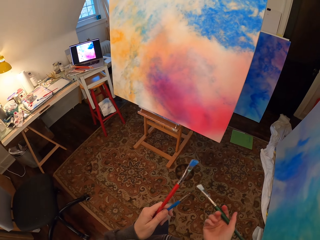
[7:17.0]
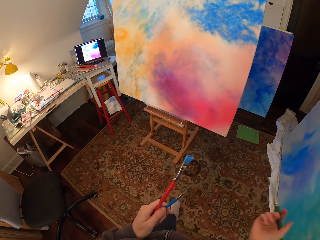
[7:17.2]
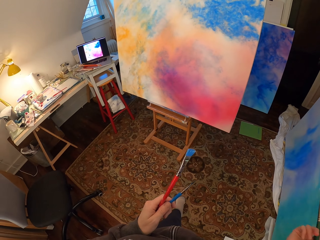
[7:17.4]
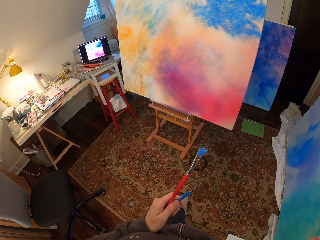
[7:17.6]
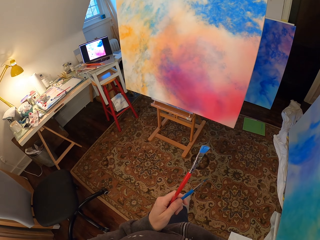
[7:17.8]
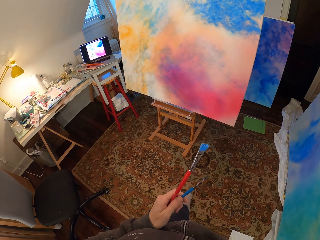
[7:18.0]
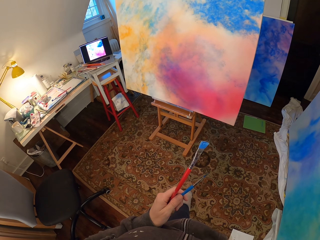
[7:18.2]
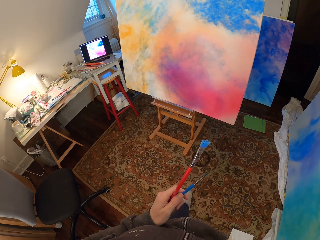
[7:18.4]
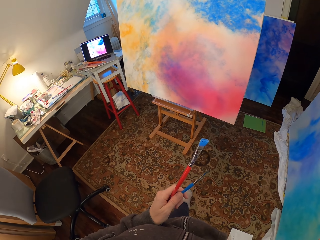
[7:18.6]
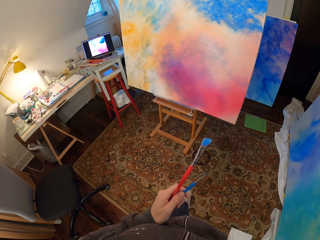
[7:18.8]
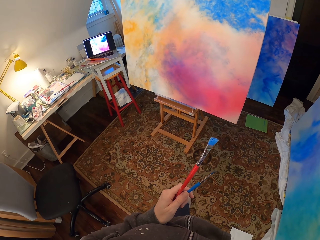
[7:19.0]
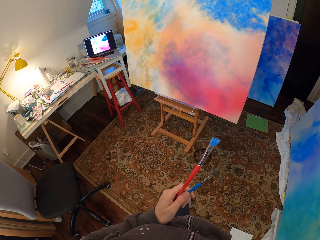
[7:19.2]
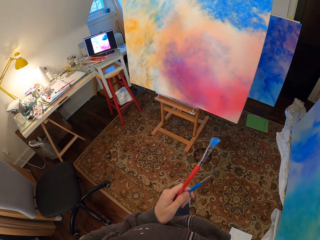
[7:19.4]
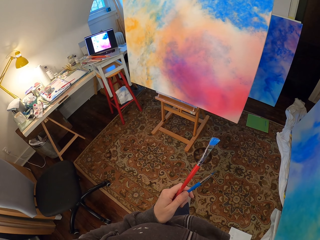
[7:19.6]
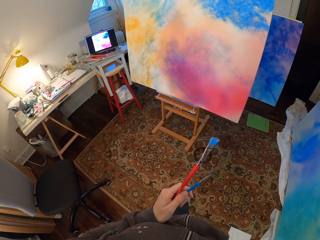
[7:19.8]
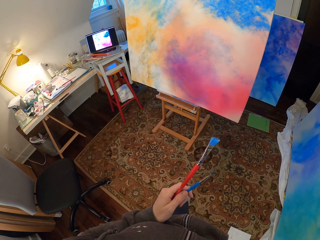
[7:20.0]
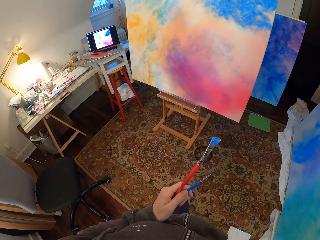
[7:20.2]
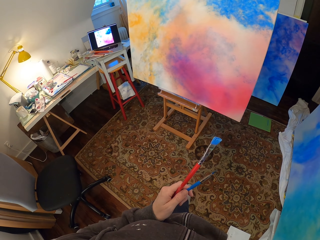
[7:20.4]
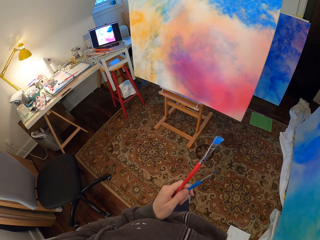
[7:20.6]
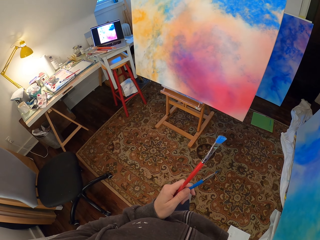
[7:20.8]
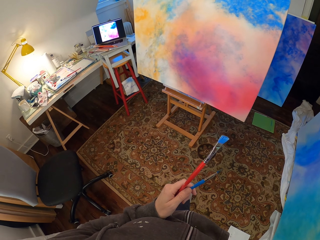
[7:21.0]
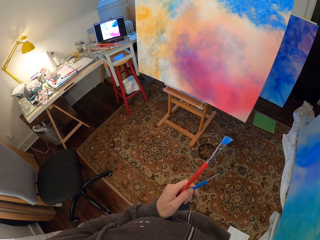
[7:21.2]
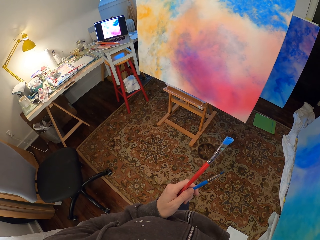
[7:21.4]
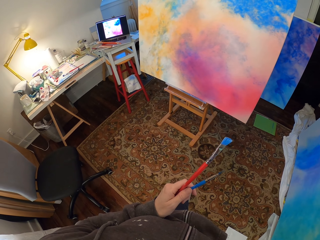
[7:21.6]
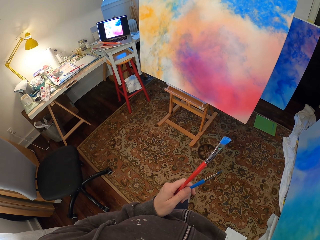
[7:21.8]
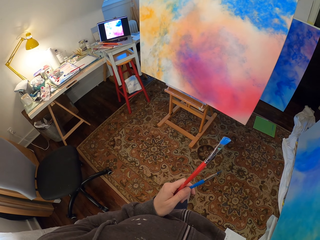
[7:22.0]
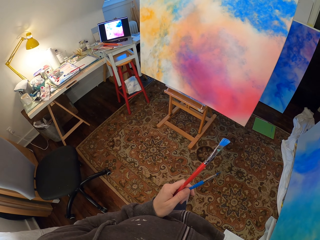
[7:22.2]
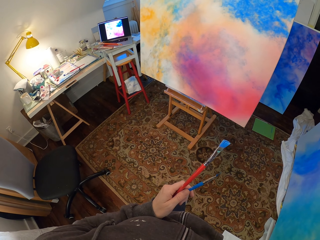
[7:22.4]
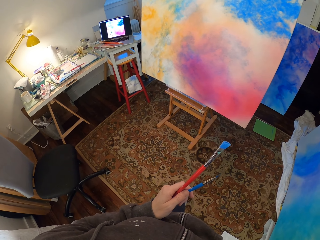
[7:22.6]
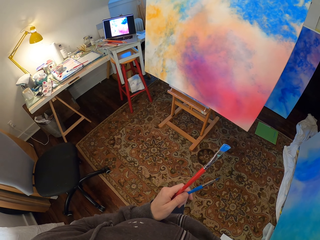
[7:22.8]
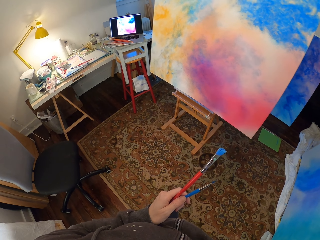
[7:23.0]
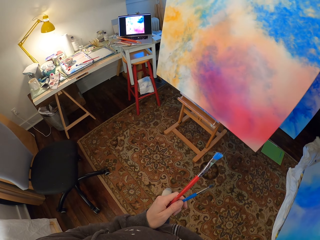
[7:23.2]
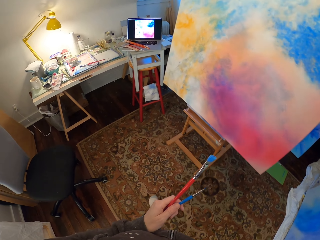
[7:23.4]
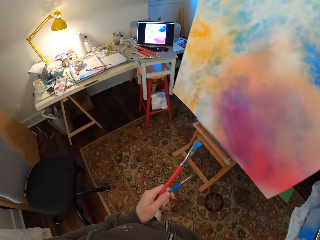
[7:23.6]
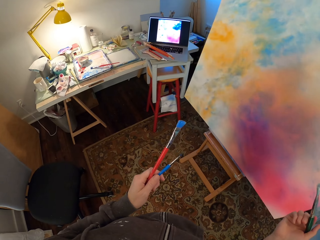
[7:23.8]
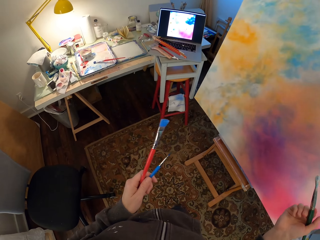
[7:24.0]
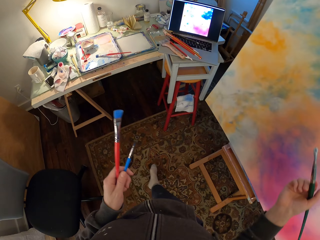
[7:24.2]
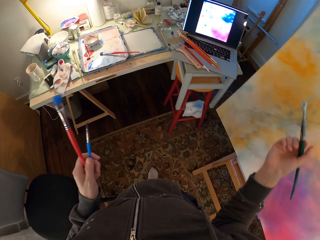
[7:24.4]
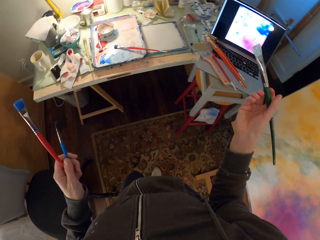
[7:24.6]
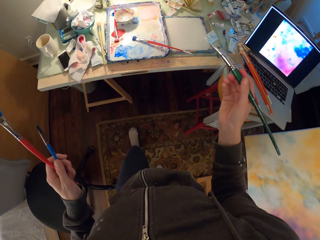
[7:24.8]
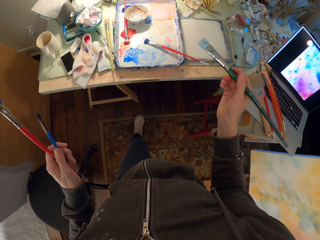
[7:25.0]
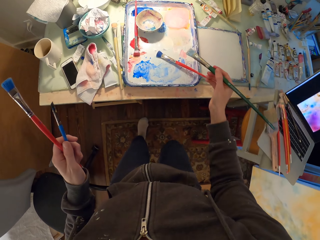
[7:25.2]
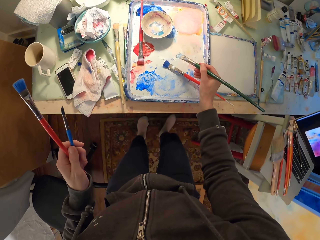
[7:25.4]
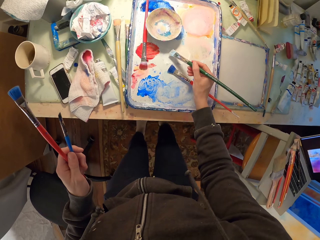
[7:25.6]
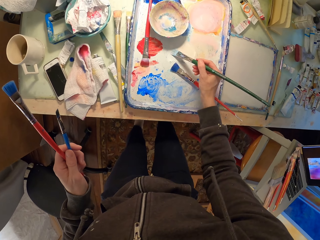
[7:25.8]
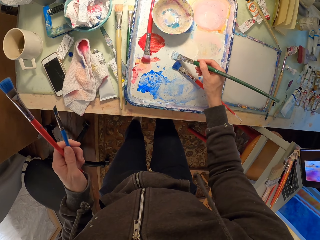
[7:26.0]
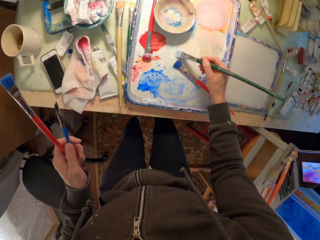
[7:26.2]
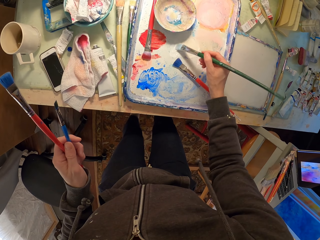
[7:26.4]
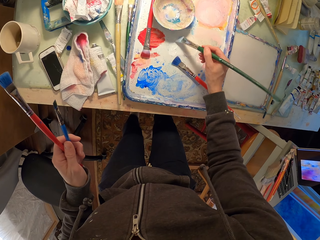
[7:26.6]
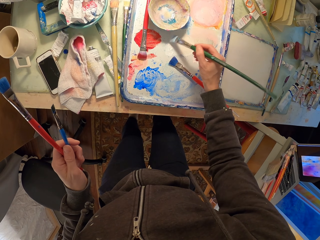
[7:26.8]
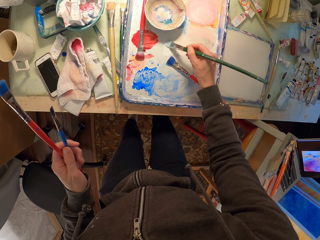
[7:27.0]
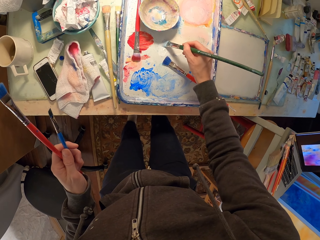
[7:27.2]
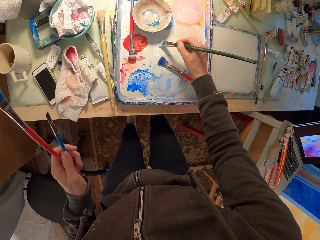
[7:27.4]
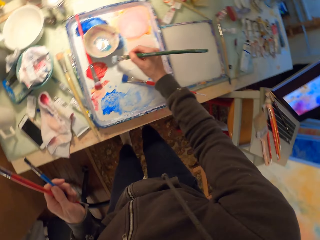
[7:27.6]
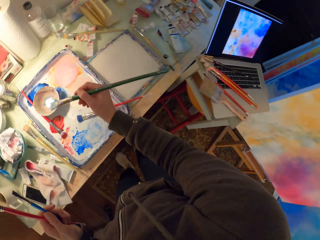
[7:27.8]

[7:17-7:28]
The camera wearer walks around a room. He puts his paint brush into the paint color. He scoops paint from a pallet.

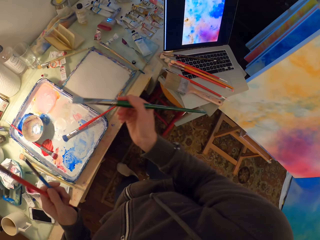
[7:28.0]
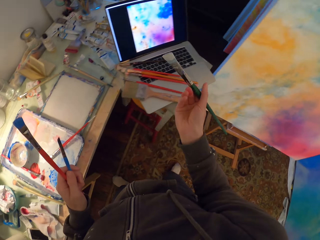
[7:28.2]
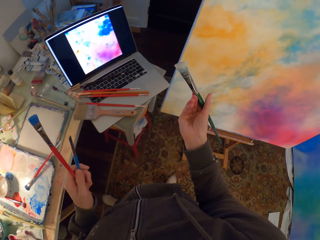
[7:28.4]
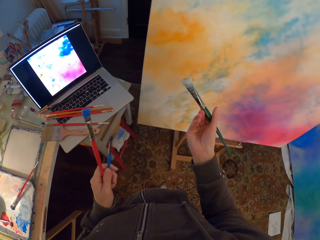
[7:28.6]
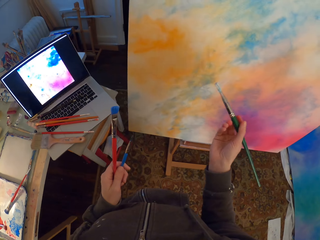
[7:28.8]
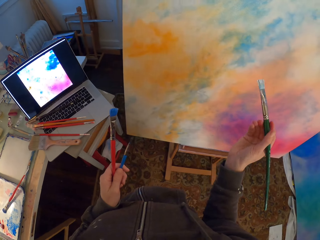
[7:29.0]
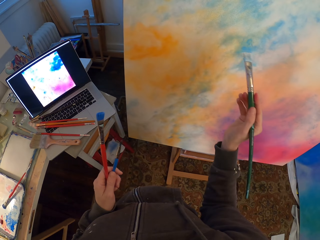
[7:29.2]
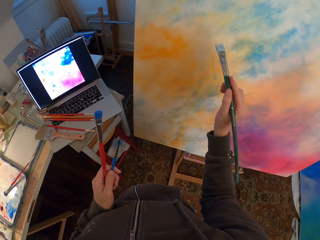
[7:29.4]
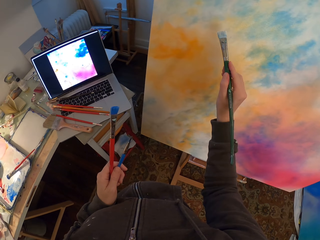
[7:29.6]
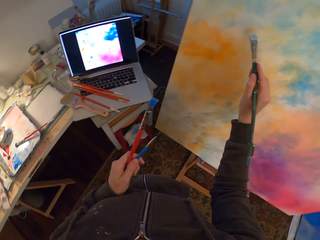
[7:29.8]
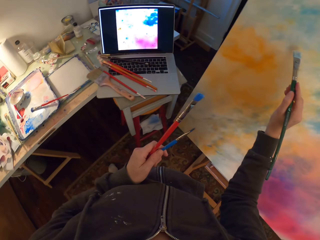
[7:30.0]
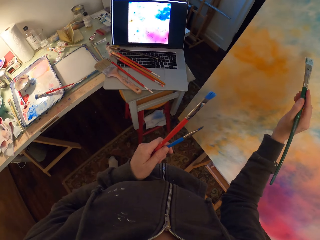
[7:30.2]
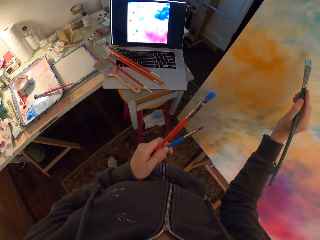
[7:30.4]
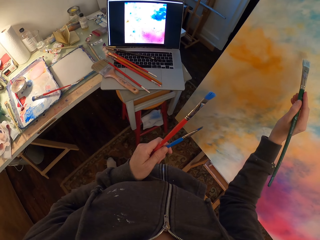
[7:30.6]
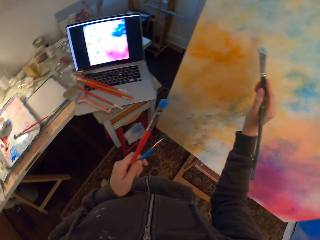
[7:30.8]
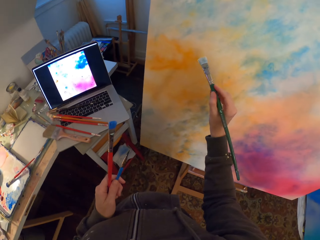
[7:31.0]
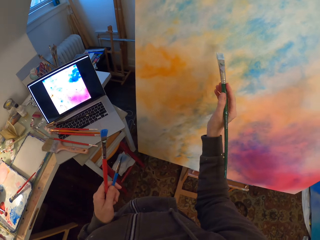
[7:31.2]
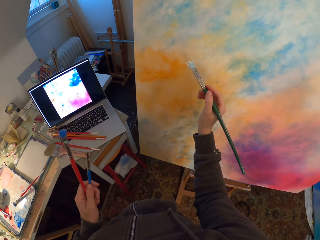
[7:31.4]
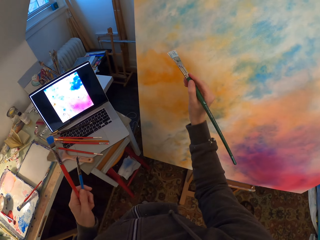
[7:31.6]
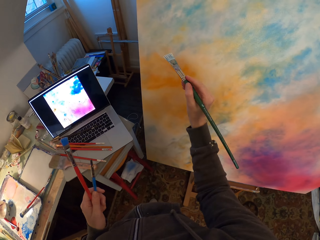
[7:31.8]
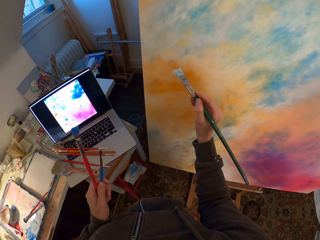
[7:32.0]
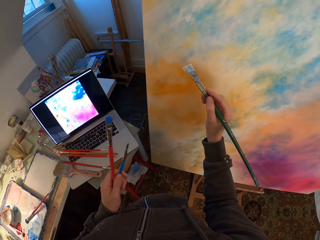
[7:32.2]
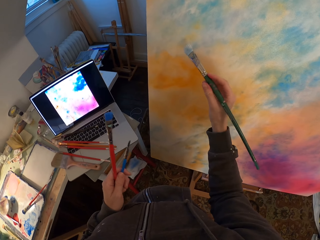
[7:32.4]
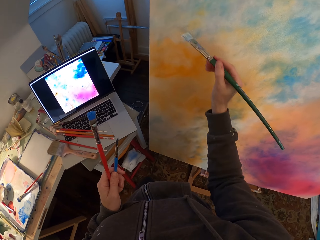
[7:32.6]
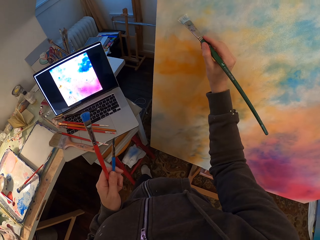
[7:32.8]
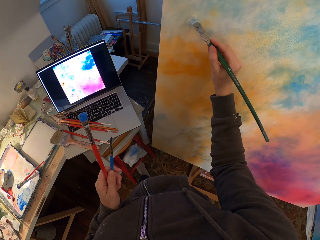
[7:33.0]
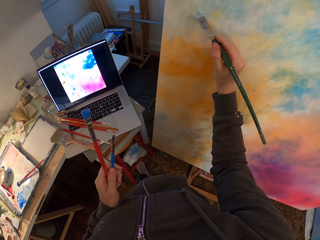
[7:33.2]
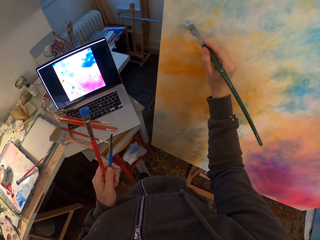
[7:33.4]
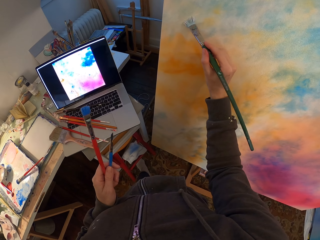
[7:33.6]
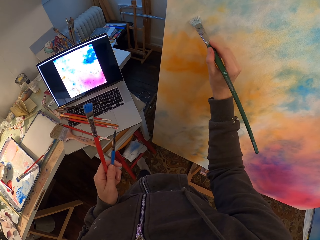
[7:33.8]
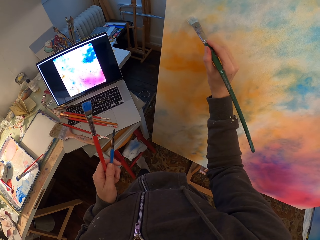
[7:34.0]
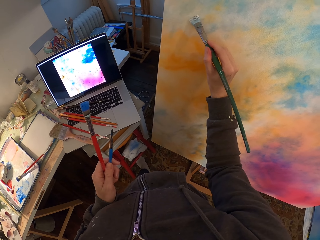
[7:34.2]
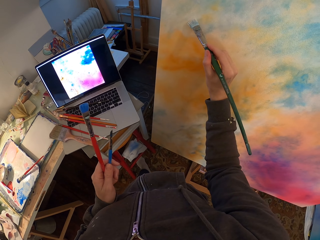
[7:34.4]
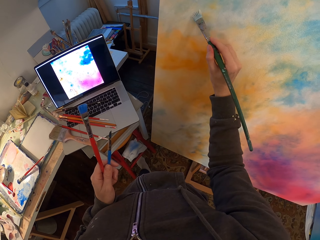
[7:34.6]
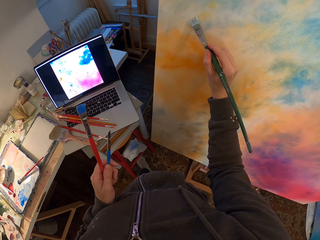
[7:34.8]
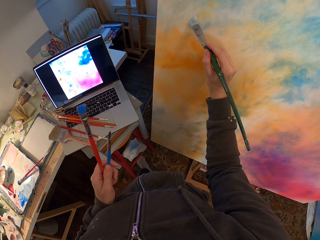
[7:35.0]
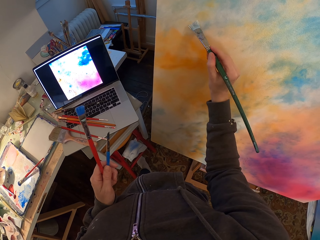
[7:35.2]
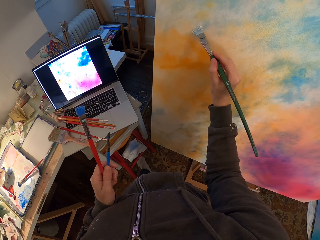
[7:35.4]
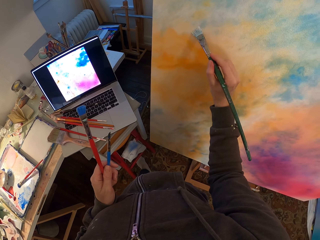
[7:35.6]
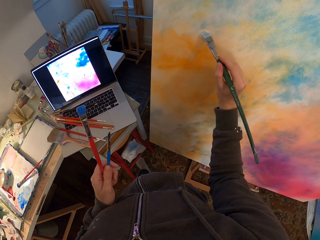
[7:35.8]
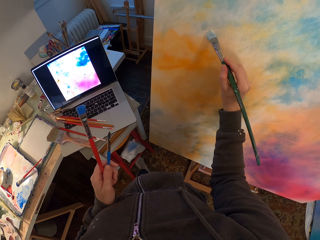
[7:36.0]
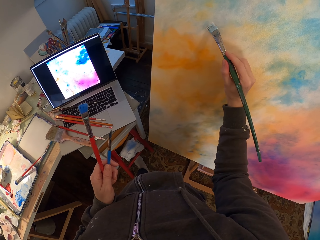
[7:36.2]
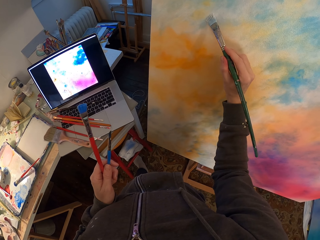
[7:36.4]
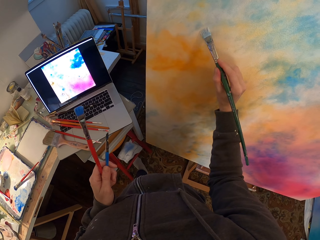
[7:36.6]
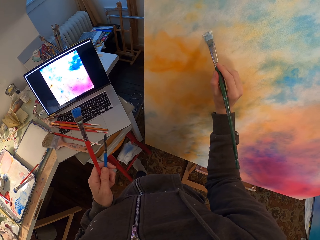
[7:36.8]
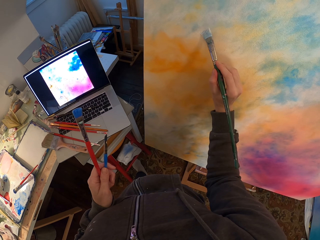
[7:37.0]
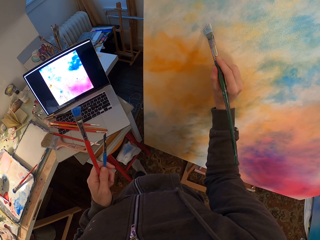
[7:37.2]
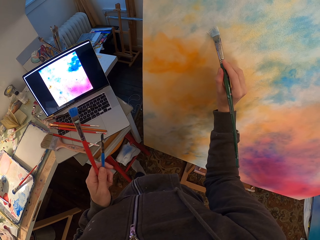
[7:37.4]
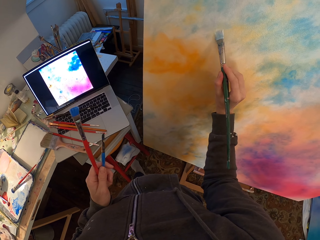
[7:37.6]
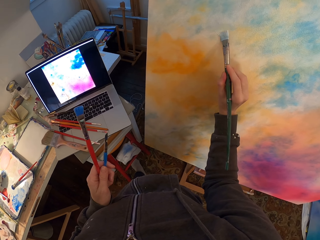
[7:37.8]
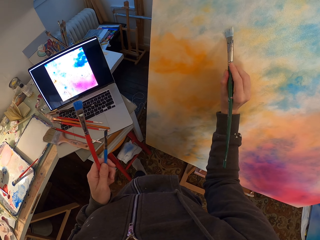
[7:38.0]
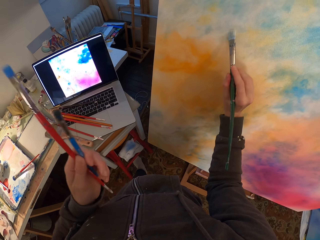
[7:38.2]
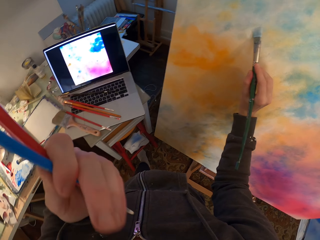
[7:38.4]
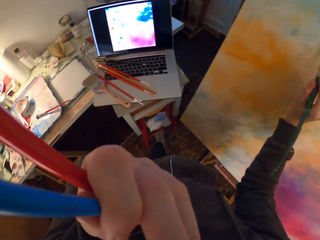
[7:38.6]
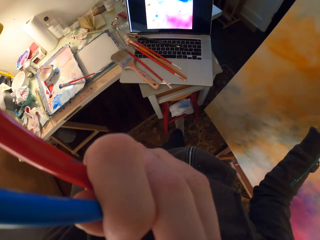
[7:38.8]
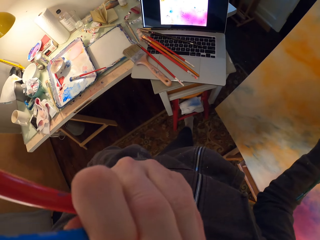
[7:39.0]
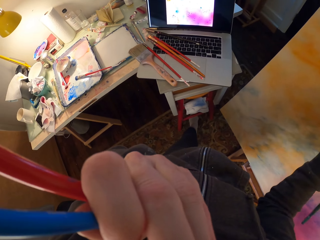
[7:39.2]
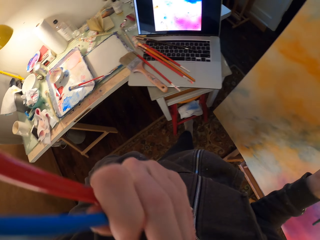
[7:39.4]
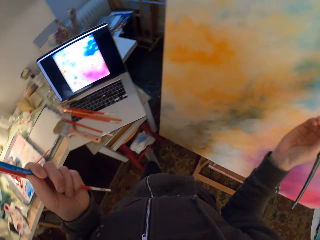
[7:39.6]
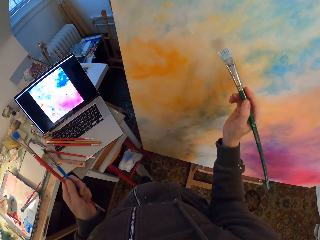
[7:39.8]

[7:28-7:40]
The camera wearer walks around a room. They continue to paint. They look around the room. They paint a canvas with a paint brush.
